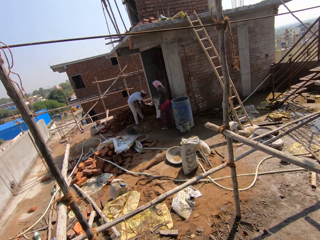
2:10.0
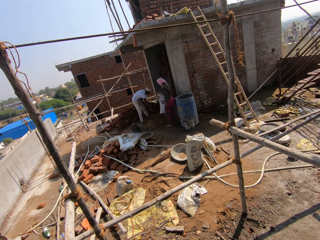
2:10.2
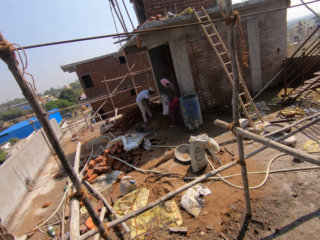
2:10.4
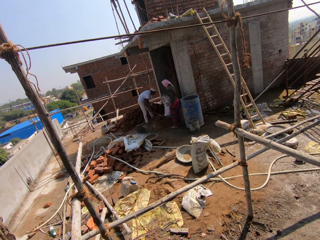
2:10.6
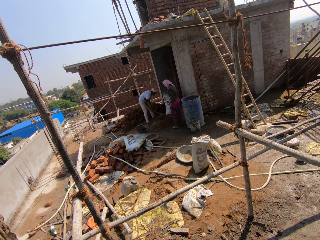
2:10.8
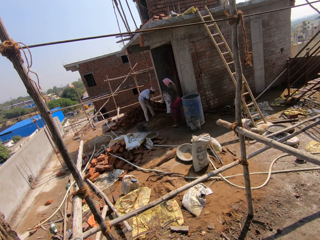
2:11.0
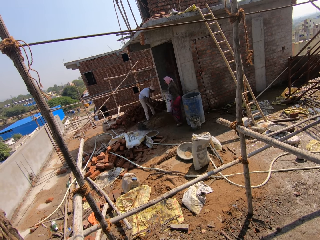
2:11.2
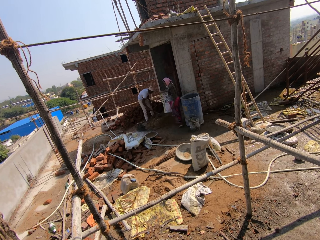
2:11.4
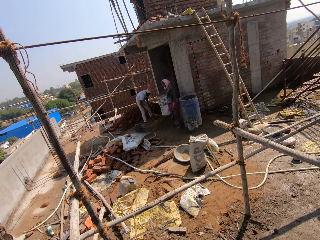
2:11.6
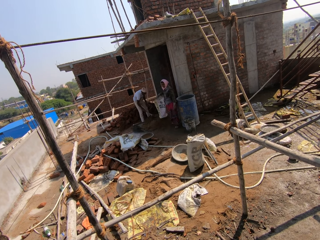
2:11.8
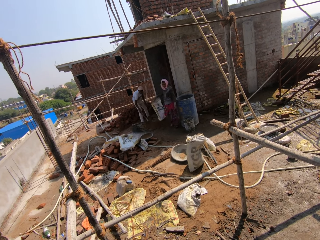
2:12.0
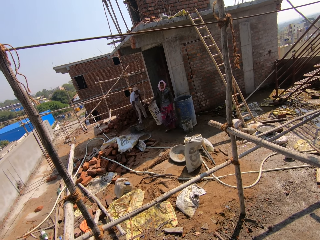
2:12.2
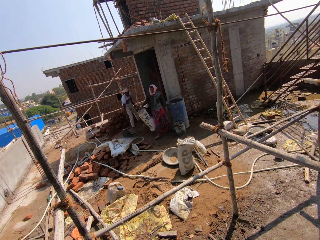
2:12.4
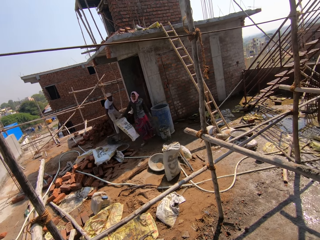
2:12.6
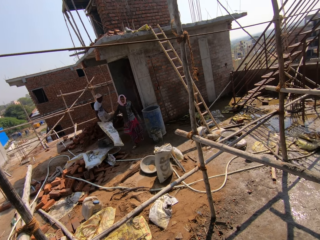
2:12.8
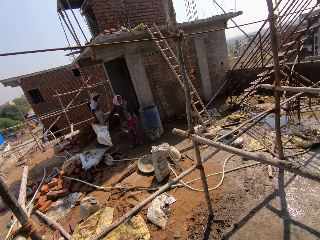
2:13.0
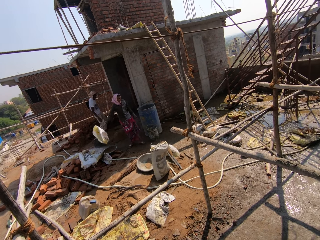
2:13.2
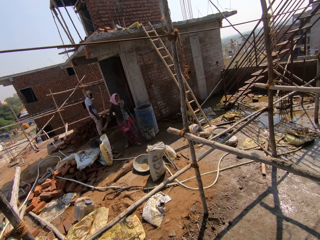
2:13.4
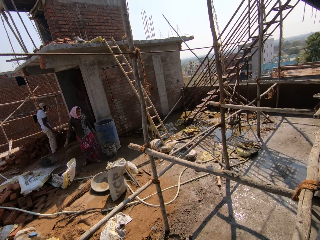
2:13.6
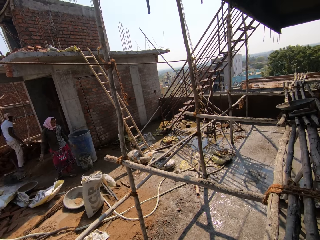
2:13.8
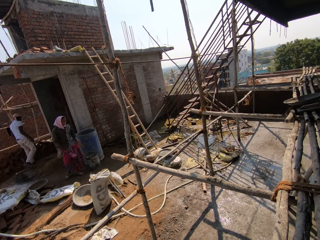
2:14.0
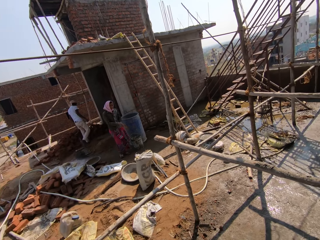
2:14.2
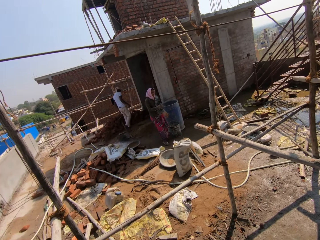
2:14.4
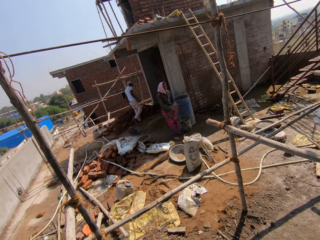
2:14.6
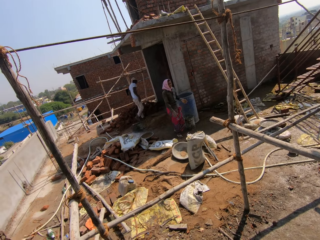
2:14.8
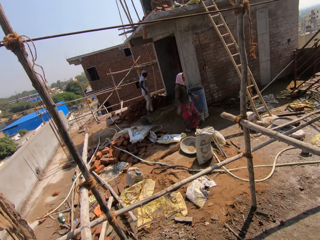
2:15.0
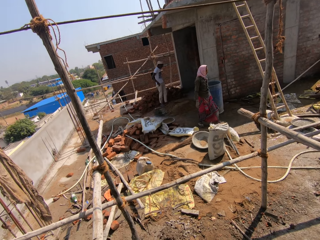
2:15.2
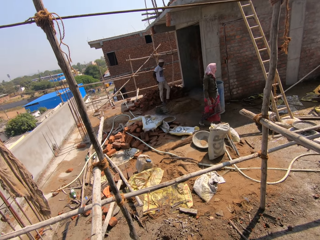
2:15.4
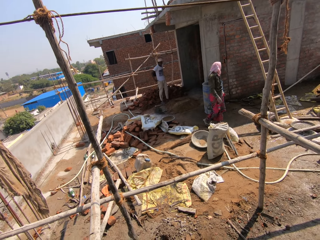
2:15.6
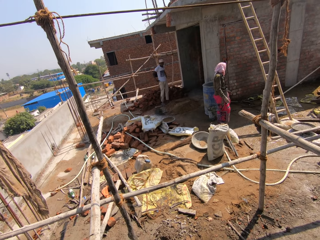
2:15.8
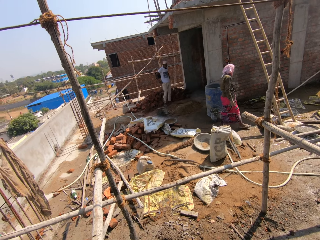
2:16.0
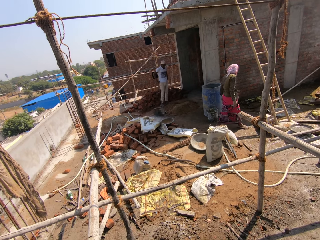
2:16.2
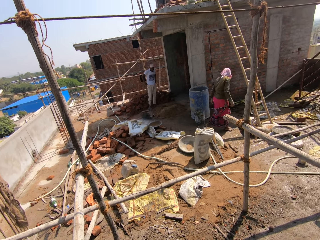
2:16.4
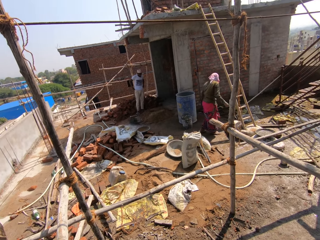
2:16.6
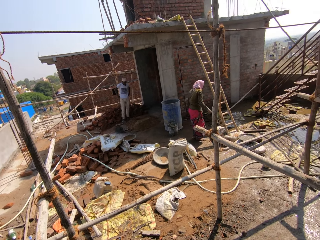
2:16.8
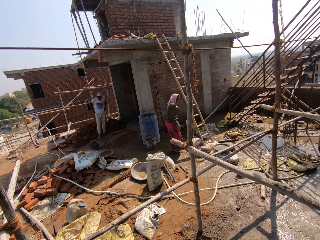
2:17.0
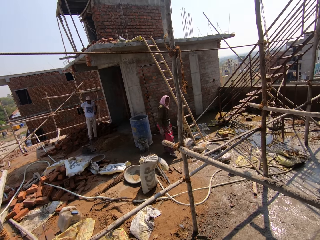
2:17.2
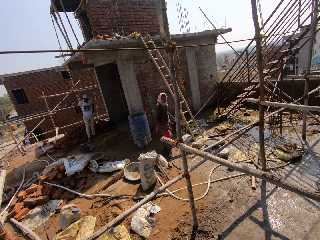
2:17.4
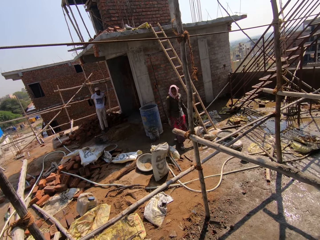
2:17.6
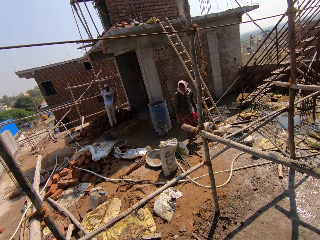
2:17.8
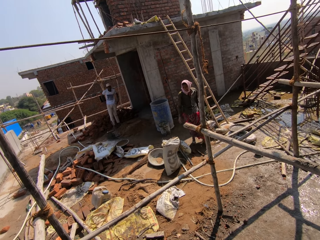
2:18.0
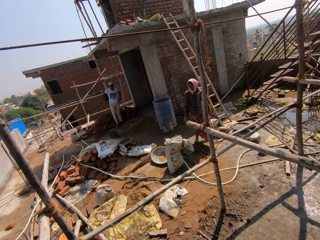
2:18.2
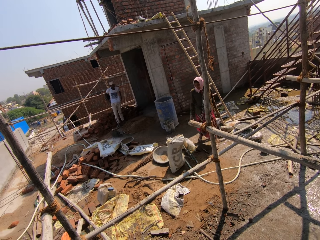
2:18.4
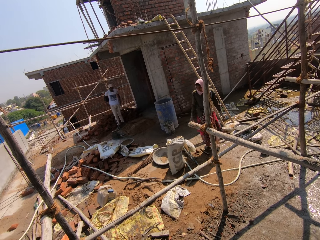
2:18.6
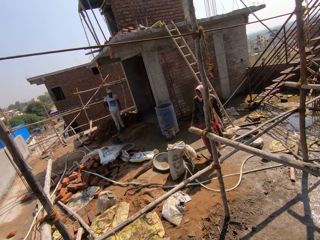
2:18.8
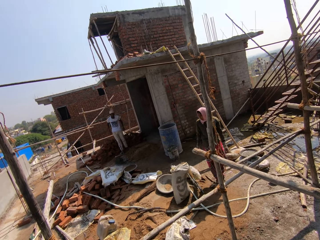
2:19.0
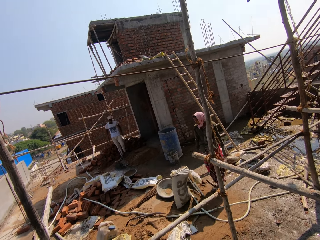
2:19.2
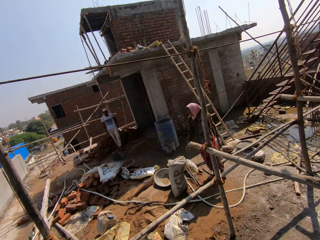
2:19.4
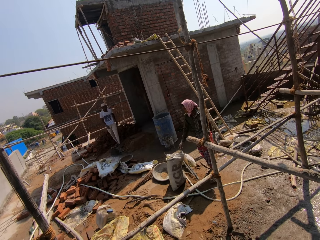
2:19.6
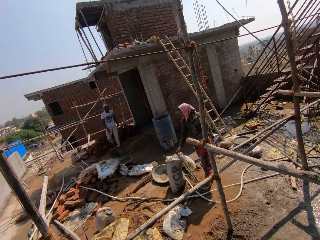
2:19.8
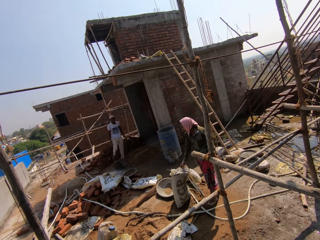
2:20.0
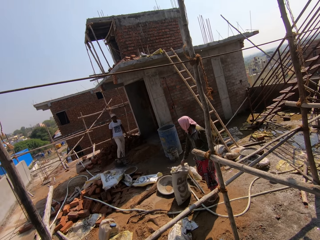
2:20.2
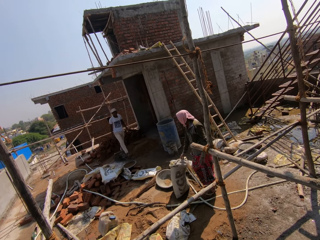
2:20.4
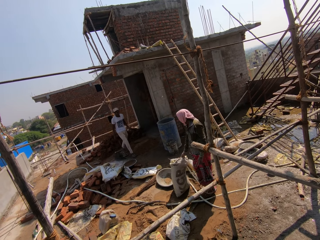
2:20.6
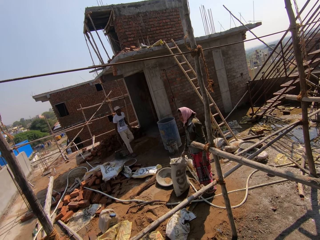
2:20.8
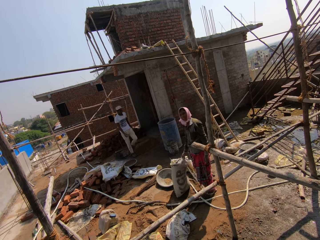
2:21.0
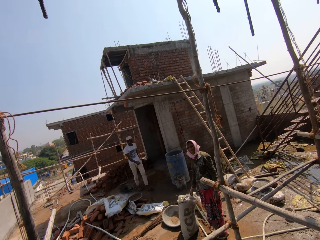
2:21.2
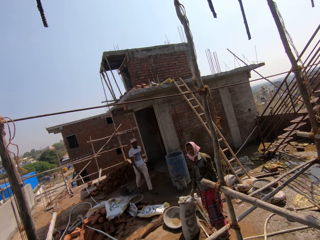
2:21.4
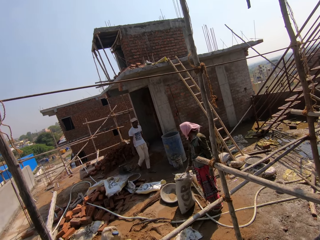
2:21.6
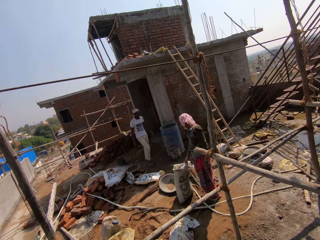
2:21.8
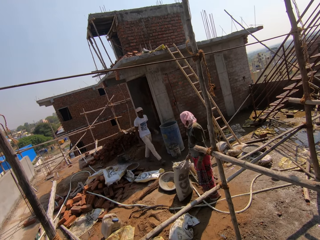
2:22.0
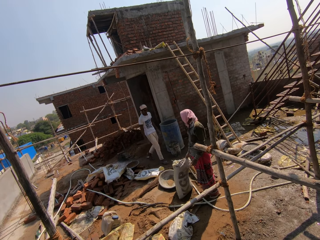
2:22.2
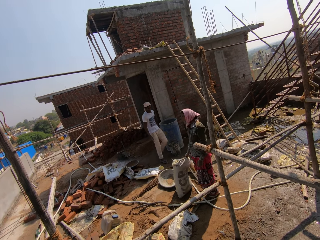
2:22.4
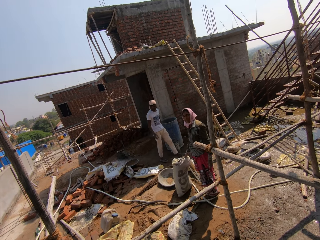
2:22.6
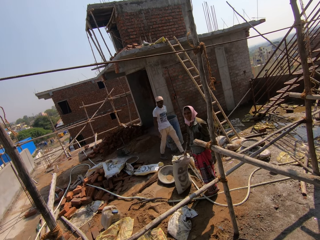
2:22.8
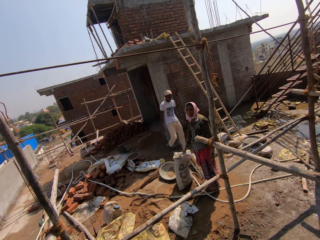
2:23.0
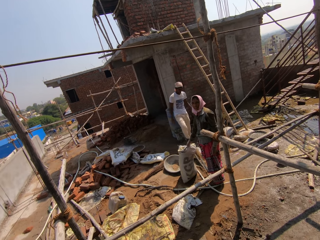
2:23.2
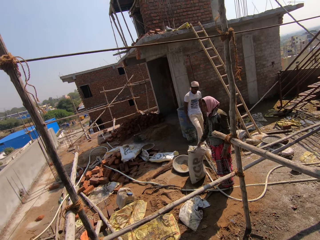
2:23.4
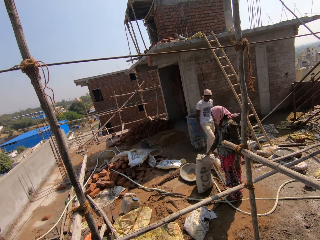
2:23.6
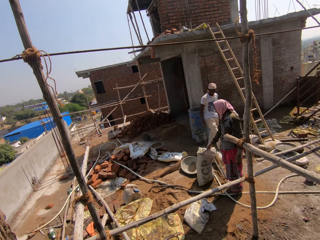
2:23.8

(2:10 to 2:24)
A person drops the empty bag of cement. Another person stretches the clothes. The camera wearer talks. The first person holds the sack. The camera wearer looks around.

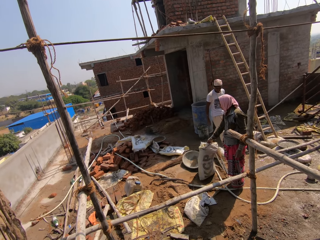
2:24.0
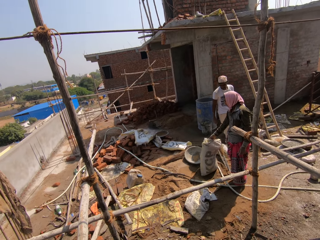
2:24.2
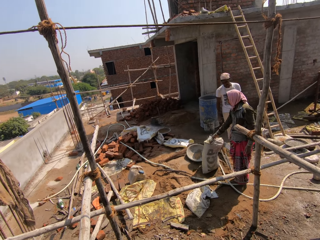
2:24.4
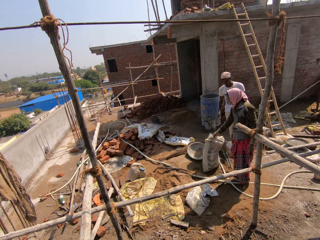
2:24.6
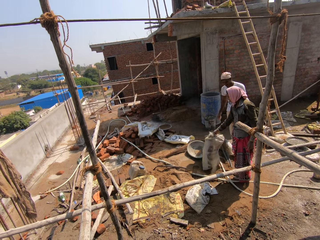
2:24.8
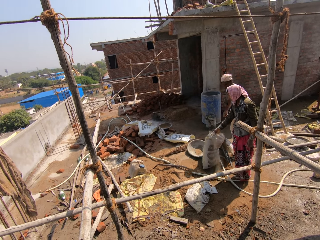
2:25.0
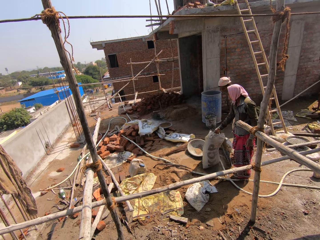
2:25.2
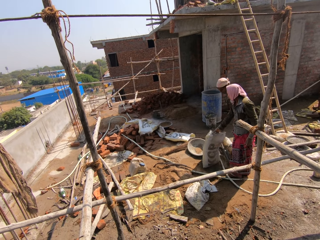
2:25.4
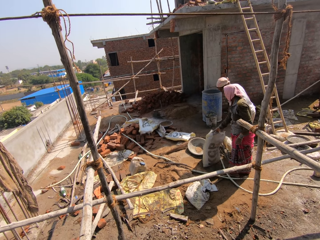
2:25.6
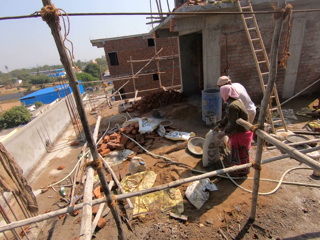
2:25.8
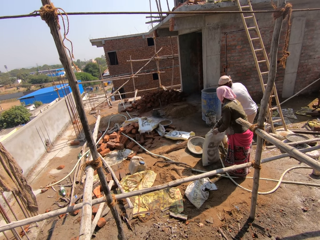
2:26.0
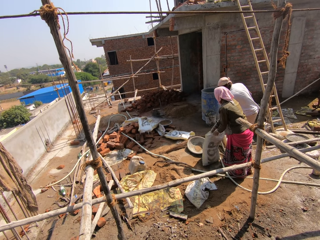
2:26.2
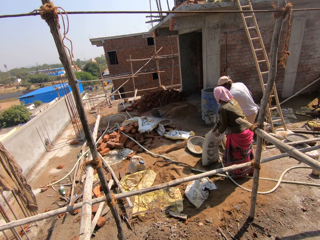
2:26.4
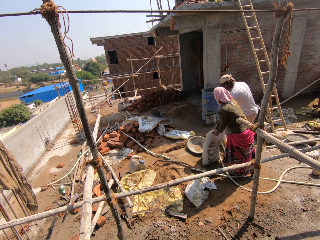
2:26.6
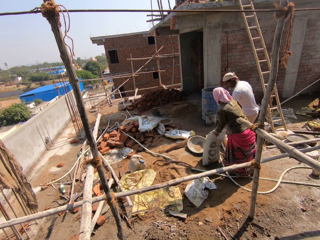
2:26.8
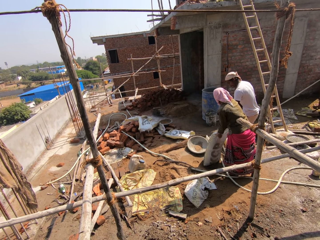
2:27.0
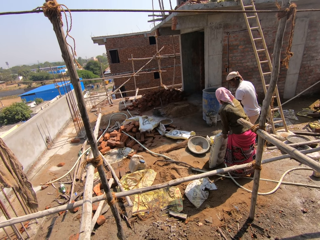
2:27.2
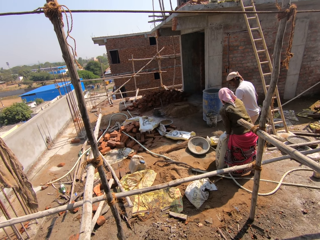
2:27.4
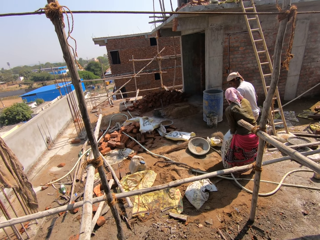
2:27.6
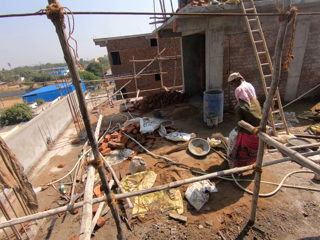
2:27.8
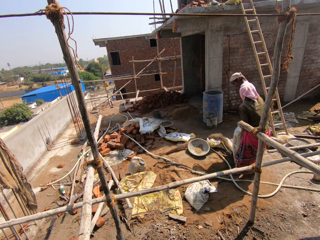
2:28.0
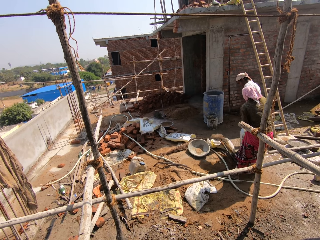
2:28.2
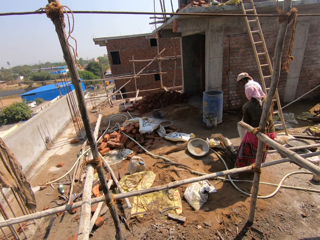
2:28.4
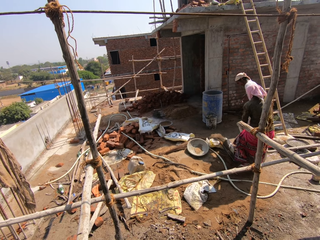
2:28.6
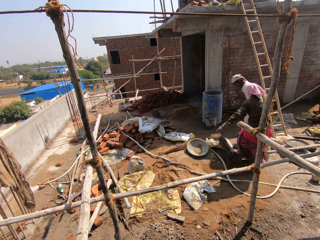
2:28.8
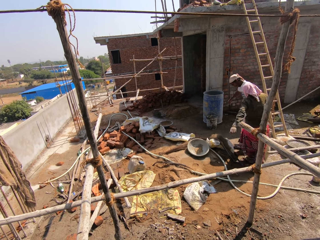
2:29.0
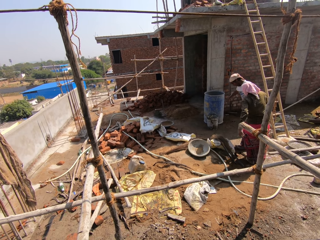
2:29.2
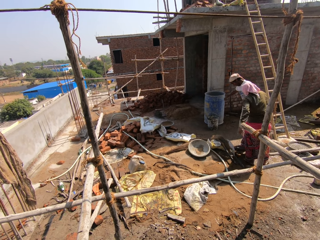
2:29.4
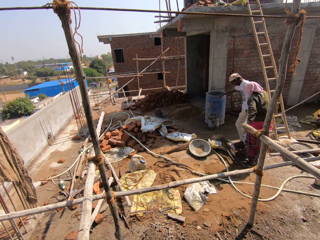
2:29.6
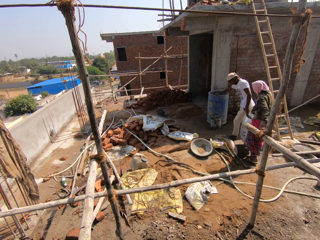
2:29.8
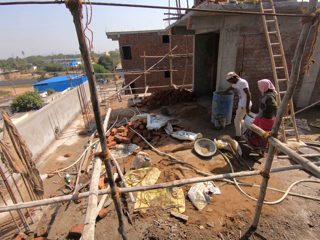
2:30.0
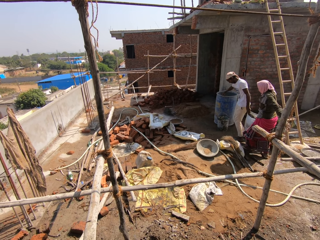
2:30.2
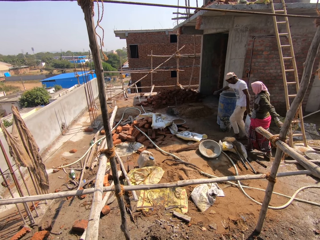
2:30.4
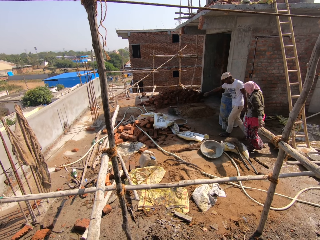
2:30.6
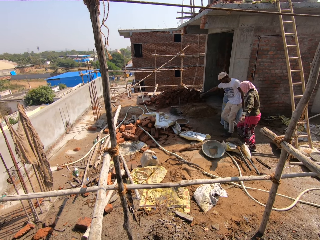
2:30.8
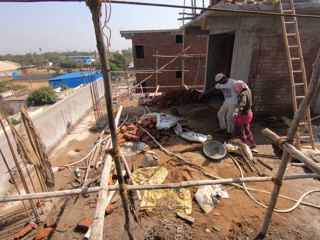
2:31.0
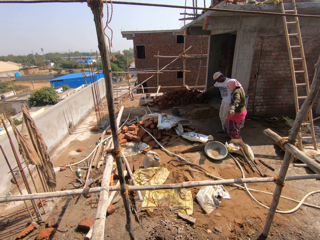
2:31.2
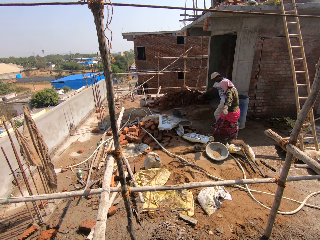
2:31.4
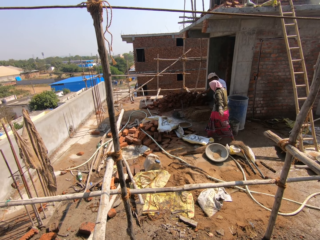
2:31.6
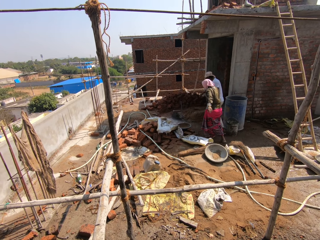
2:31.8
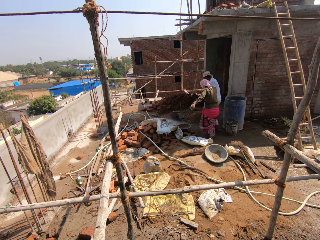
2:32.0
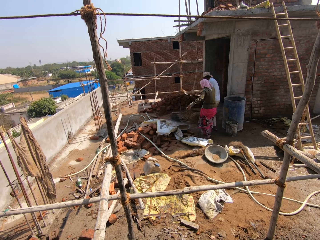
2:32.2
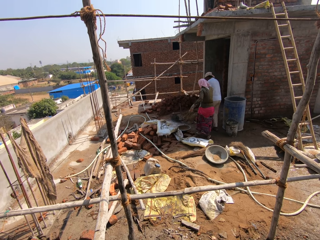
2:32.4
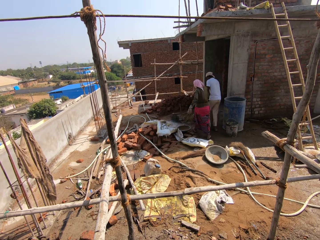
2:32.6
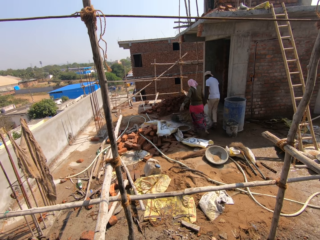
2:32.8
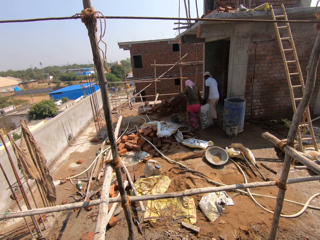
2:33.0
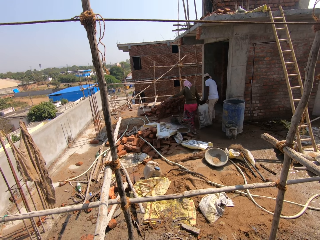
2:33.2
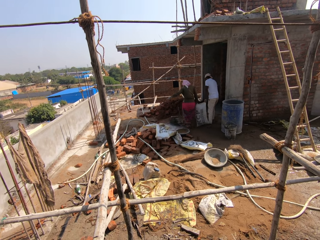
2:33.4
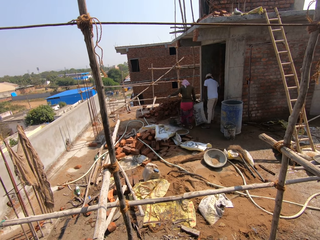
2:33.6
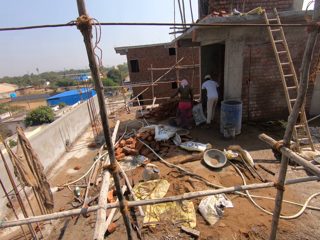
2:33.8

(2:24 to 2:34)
A person shakes the sack. Another person holds the sack of soil and carries the bag of cement. The first person carries the bag of cement.
